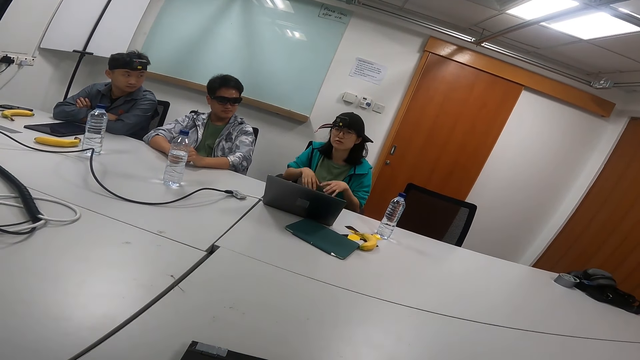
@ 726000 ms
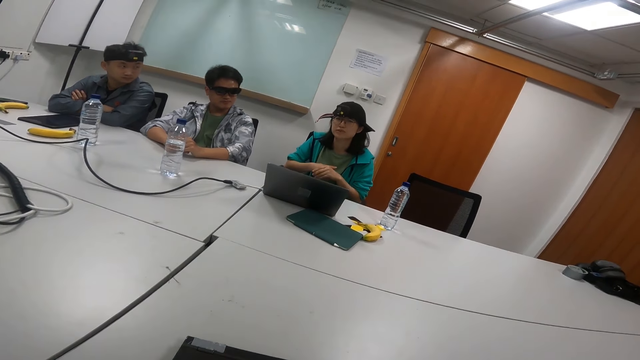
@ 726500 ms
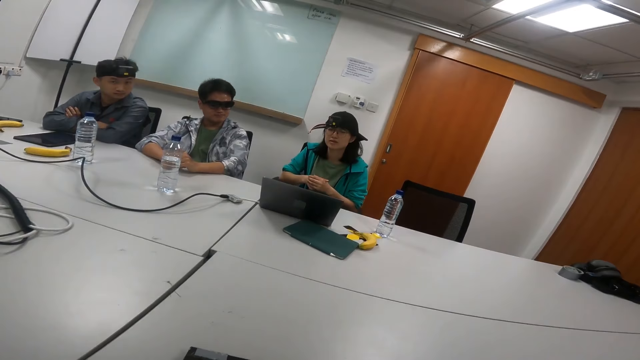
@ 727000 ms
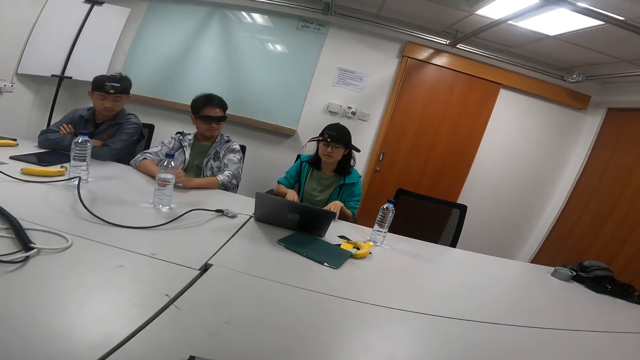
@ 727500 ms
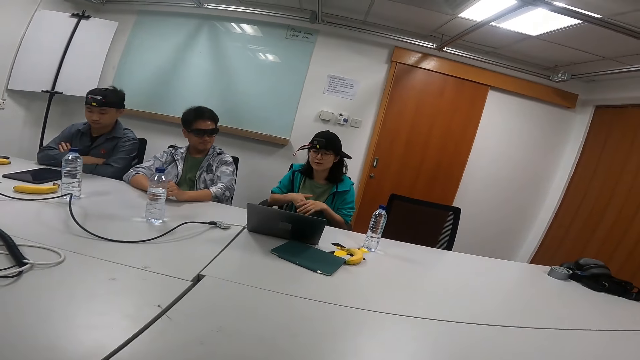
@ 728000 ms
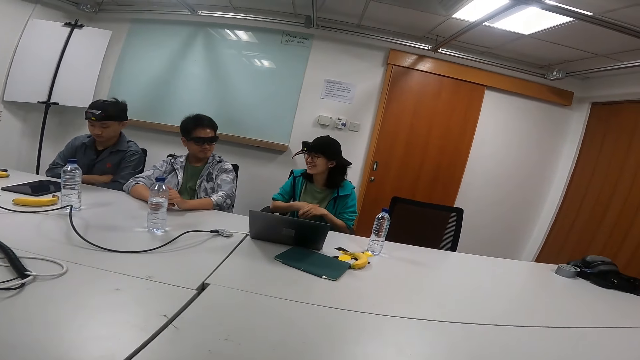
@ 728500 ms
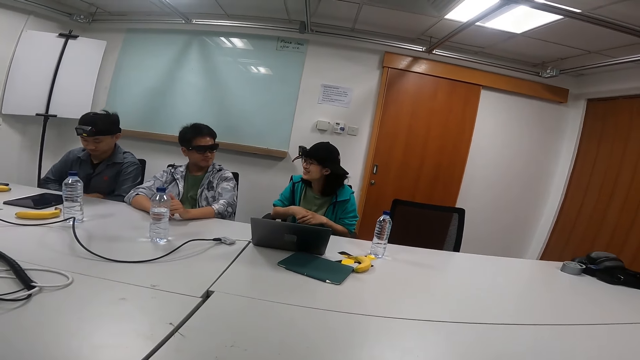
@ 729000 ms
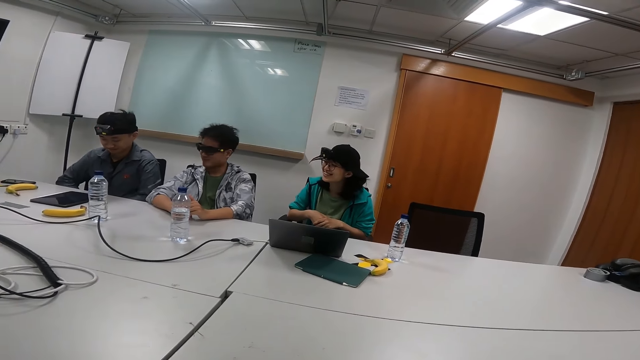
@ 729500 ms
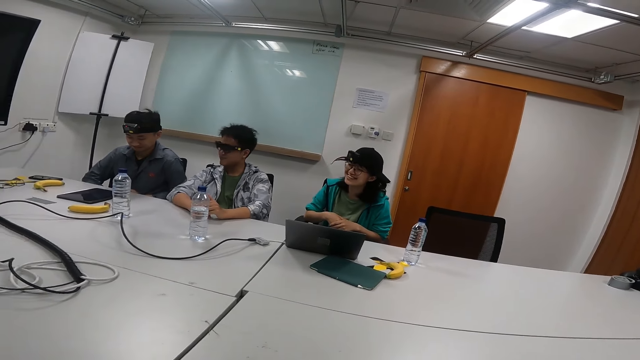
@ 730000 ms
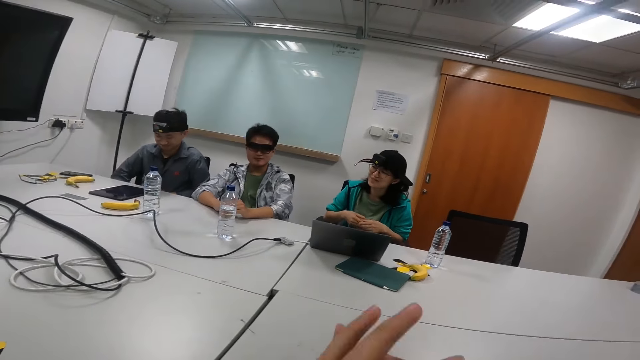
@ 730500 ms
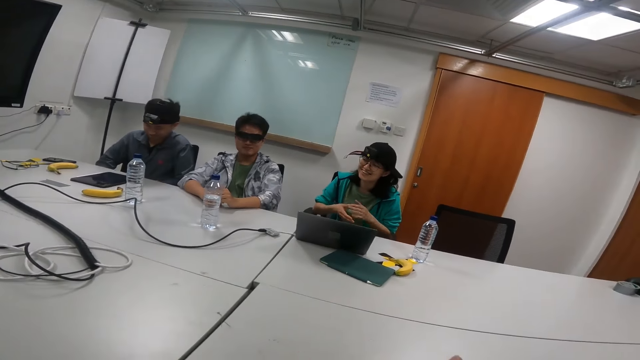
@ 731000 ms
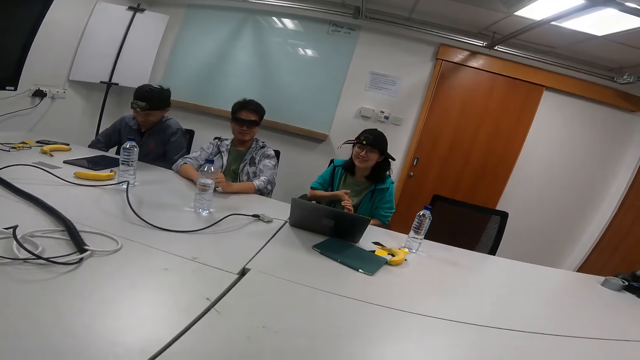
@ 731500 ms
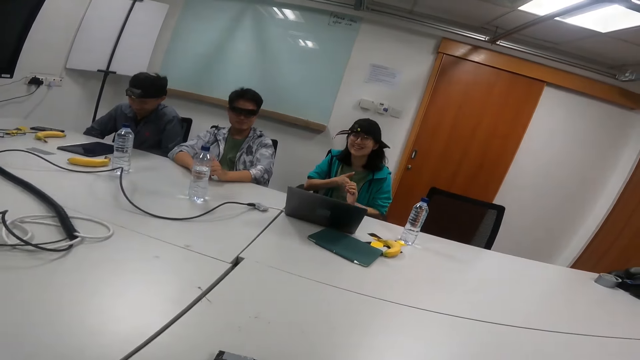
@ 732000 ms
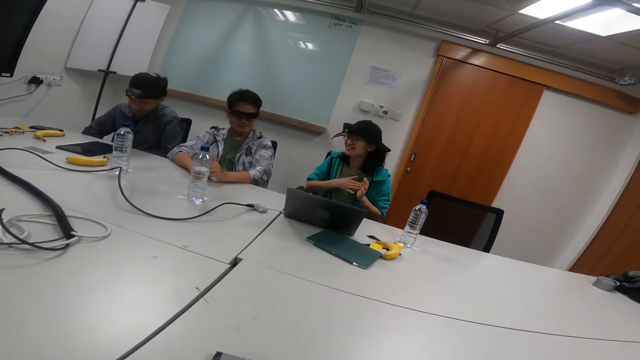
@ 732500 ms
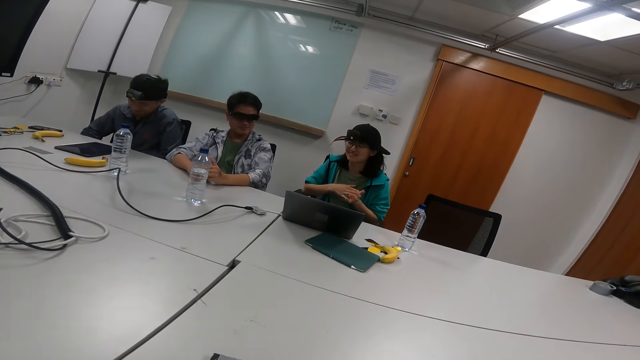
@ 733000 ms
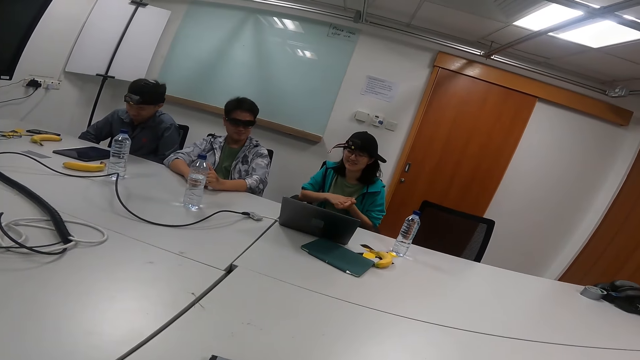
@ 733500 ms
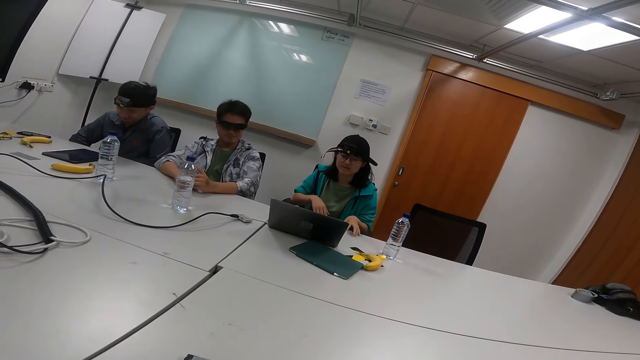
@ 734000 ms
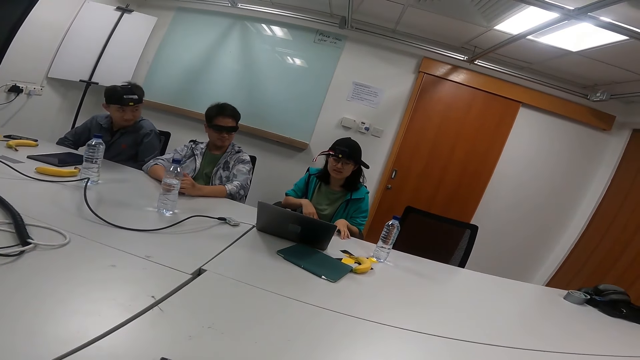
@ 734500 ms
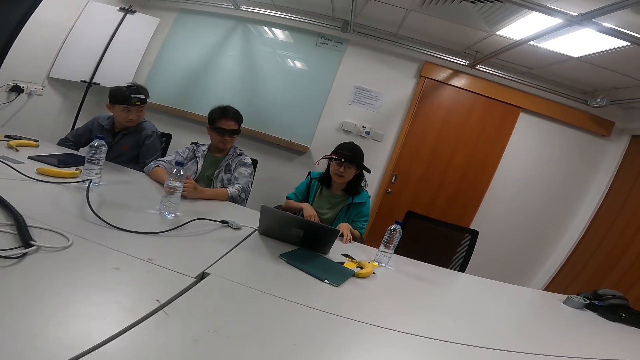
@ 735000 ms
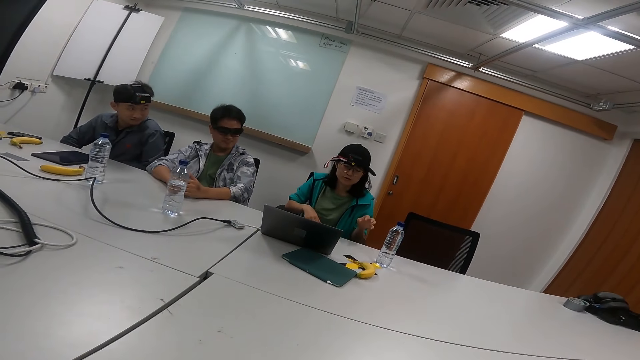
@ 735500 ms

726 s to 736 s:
A person moves her hands. The camera wearer moves her hands. The person moves her hands again.

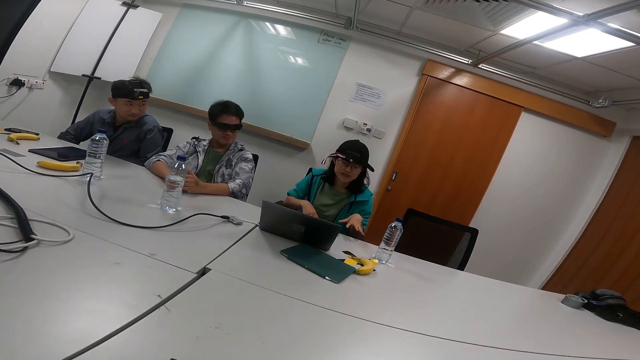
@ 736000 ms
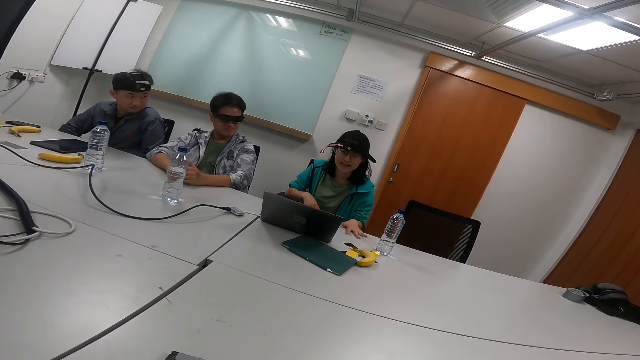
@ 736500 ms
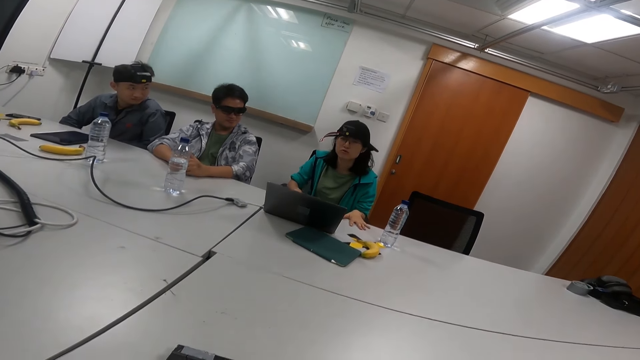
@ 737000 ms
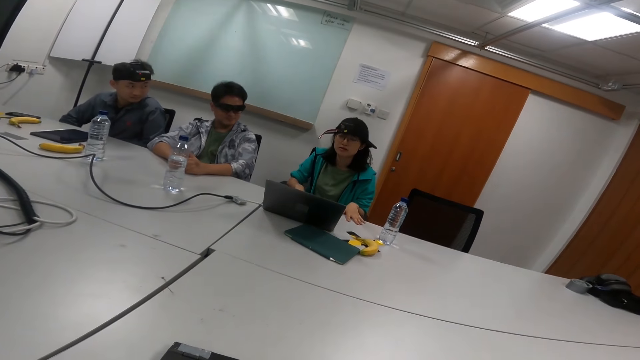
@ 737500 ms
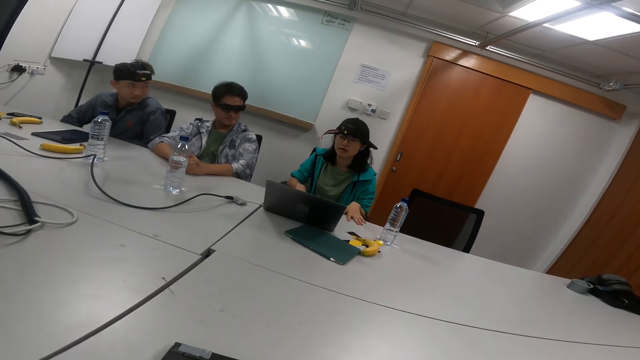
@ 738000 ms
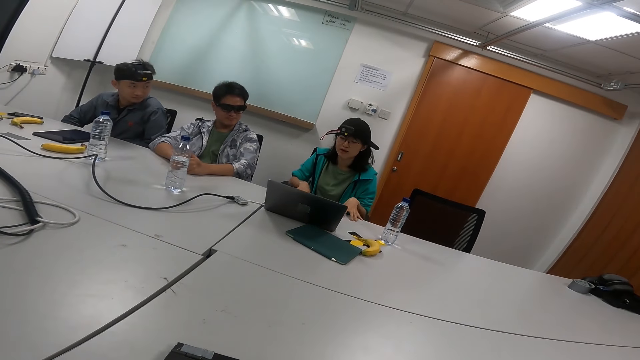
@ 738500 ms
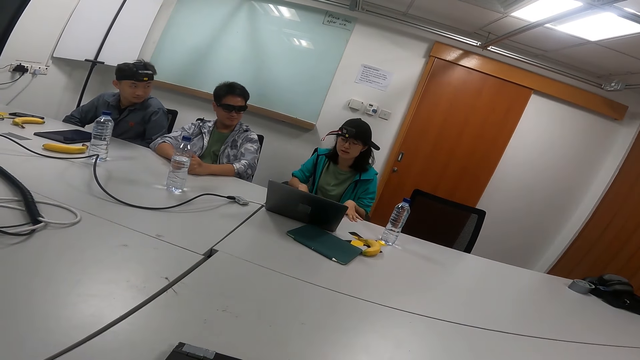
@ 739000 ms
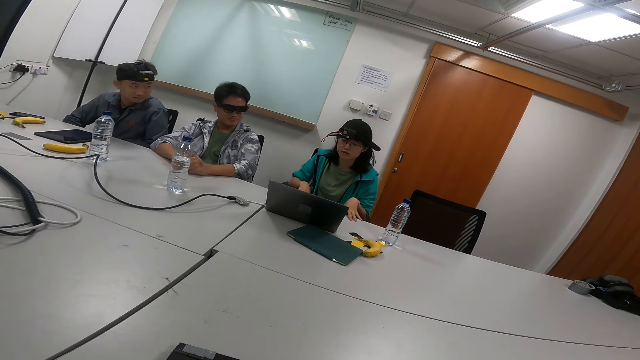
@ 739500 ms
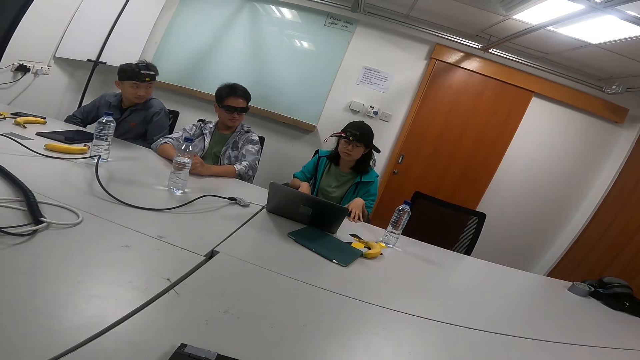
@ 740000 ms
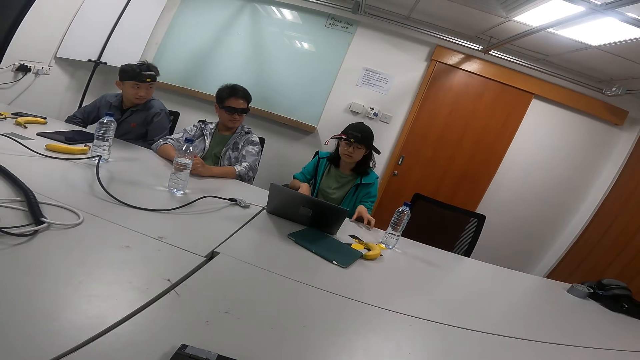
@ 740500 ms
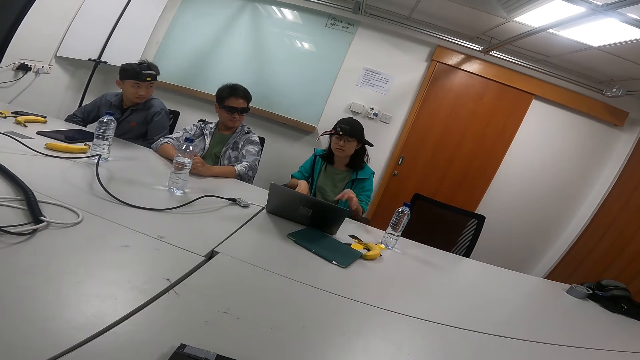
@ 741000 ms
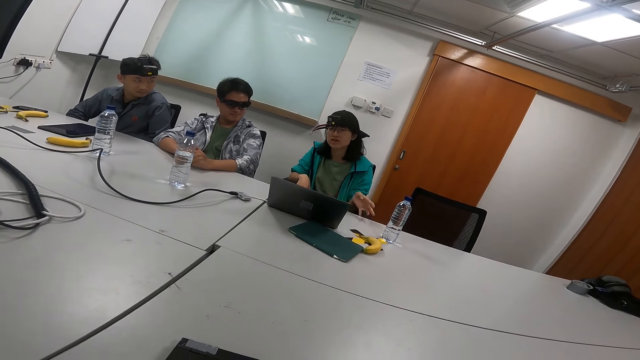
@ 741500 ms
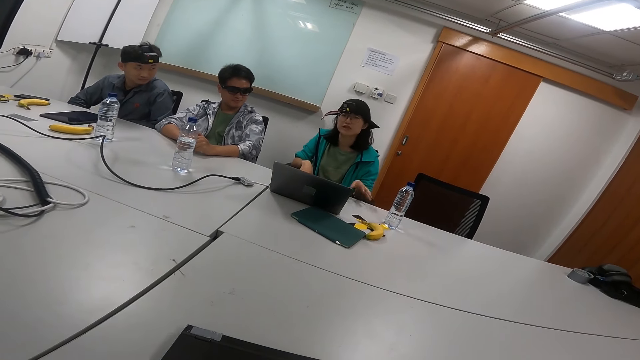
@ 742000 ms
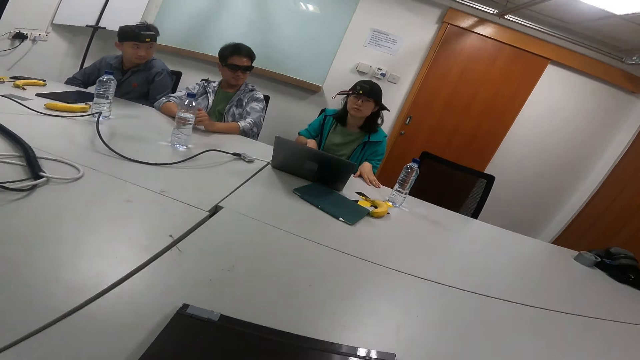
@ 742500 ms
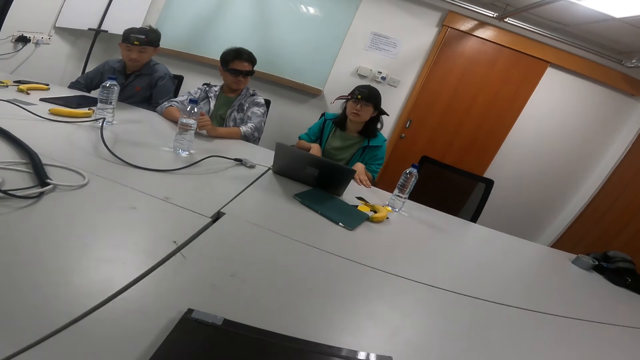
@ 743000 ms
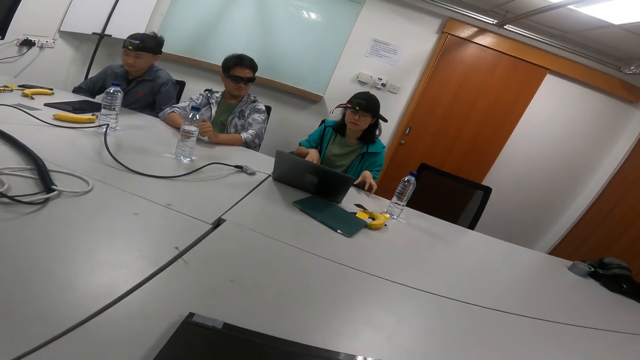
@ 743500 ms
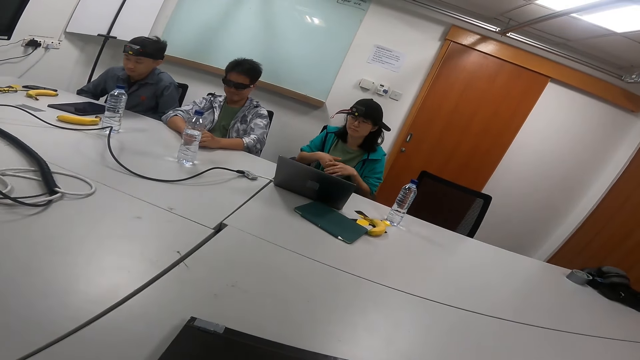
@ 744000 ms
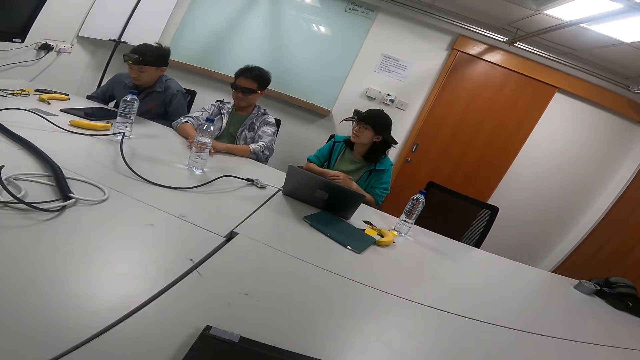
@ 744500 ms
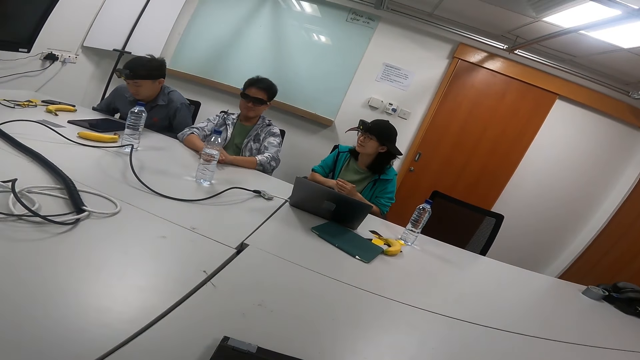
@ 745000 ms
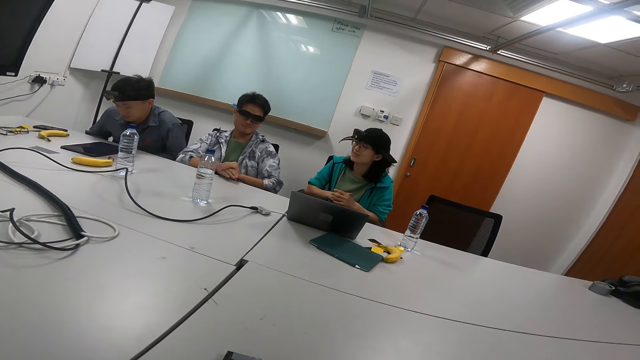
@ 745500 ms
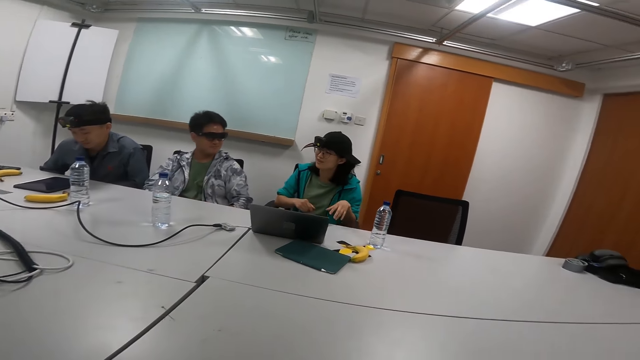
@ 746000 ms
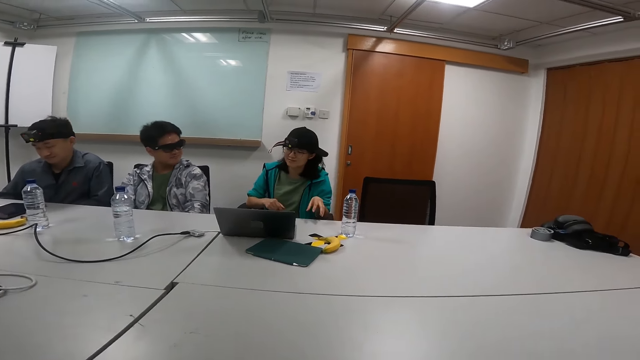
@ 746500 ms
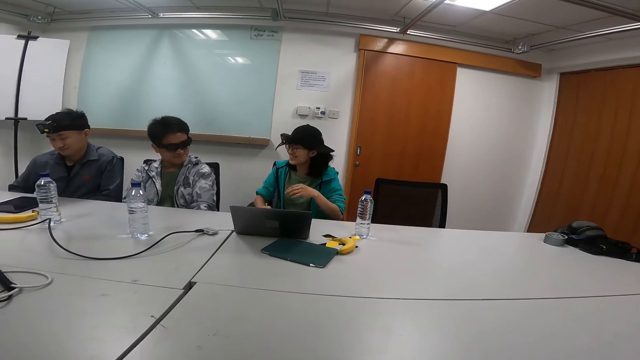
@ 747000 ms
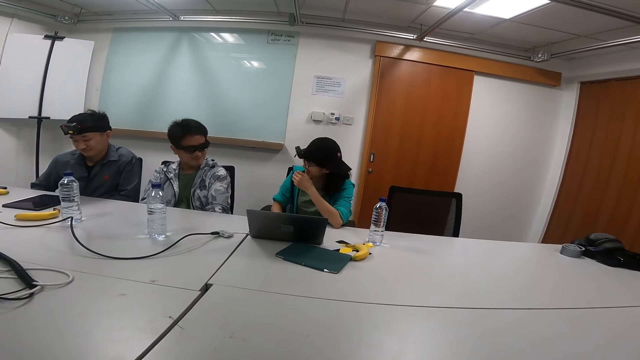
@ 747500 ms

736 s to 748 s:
A person moves her hands repeatedly.
